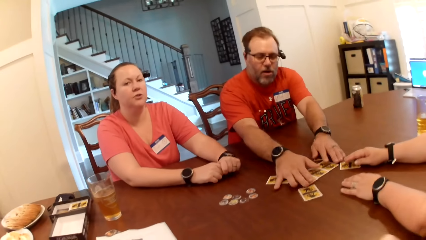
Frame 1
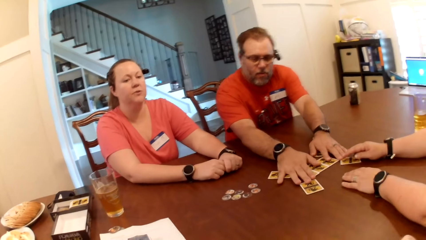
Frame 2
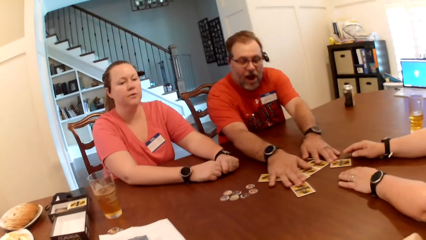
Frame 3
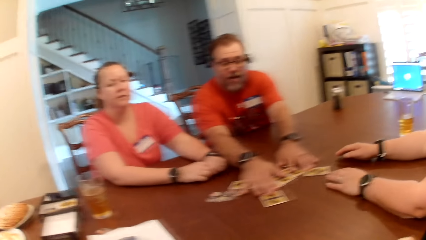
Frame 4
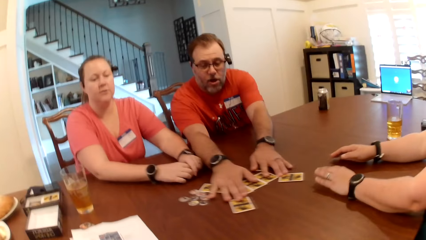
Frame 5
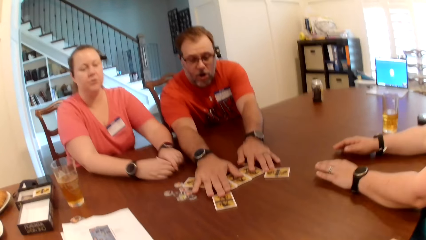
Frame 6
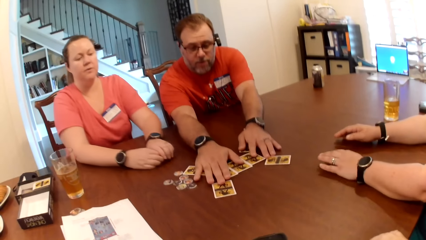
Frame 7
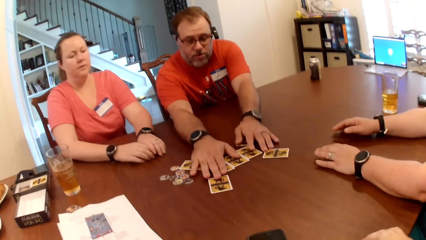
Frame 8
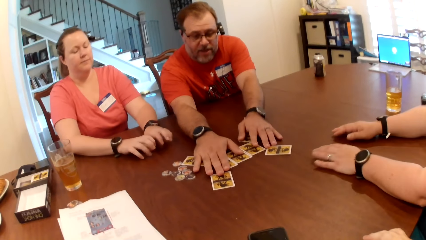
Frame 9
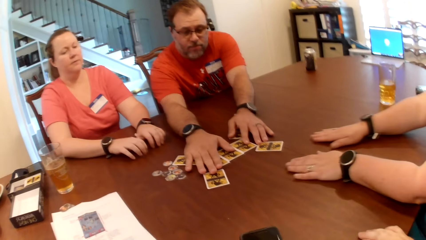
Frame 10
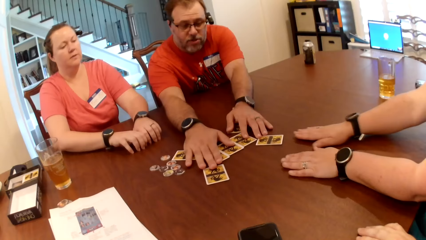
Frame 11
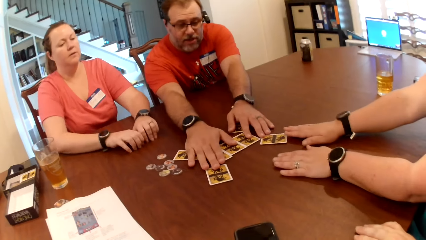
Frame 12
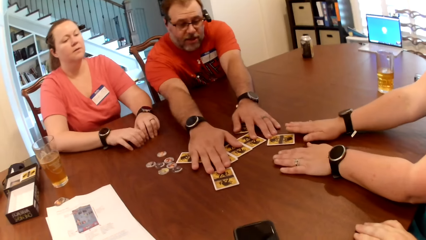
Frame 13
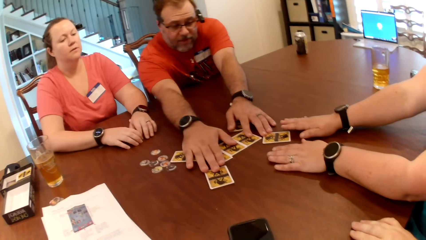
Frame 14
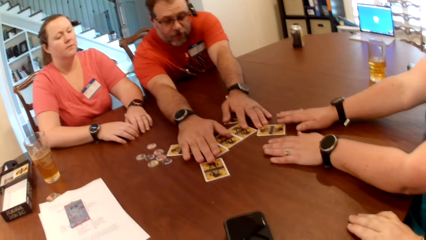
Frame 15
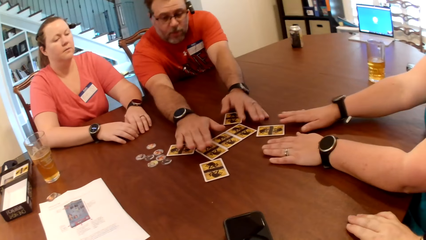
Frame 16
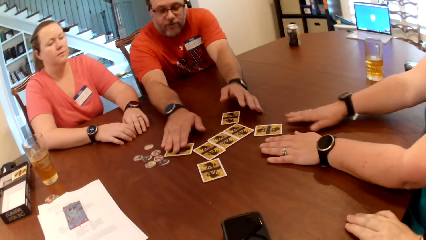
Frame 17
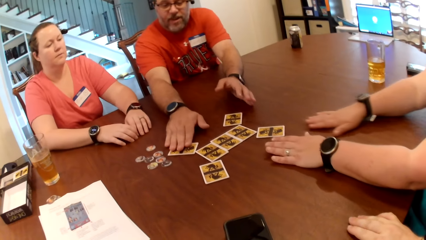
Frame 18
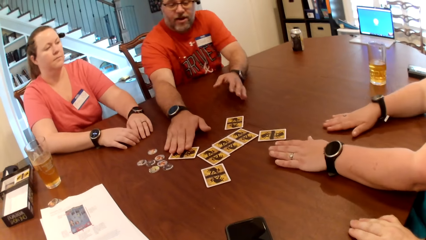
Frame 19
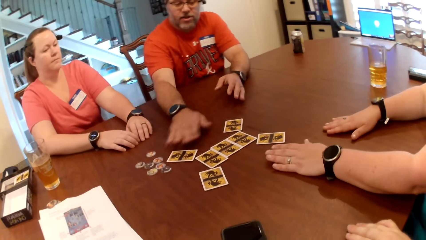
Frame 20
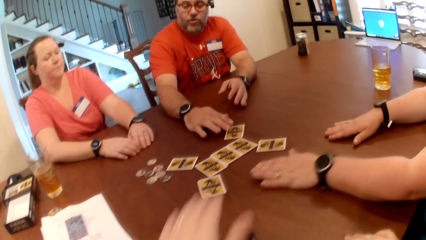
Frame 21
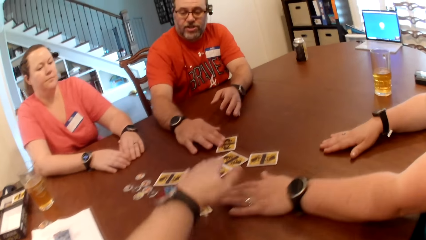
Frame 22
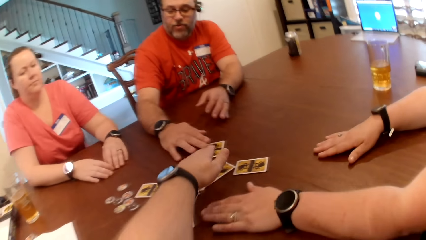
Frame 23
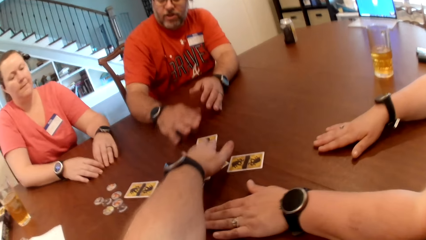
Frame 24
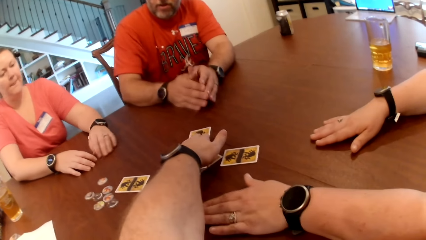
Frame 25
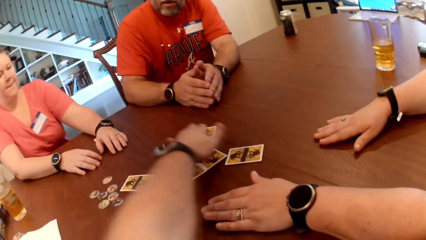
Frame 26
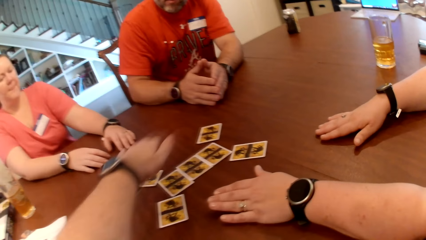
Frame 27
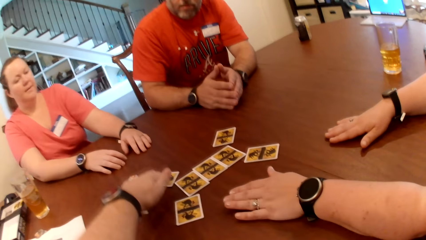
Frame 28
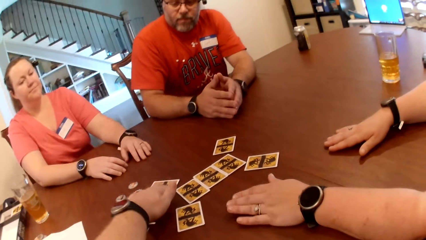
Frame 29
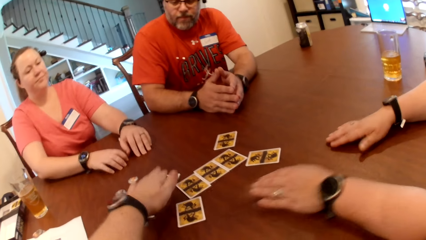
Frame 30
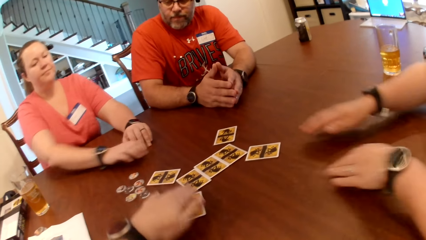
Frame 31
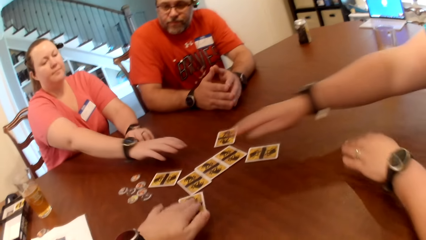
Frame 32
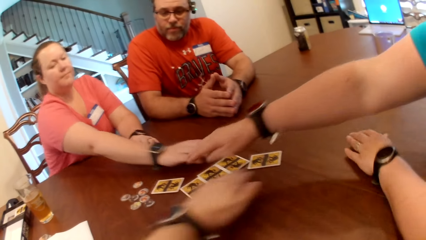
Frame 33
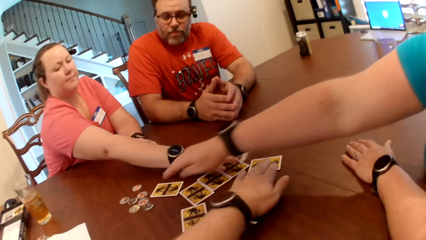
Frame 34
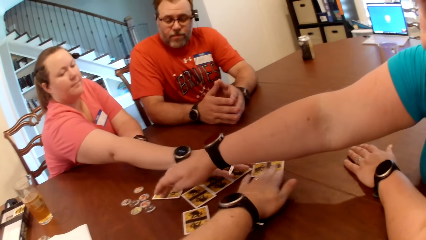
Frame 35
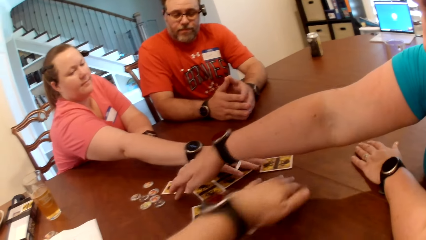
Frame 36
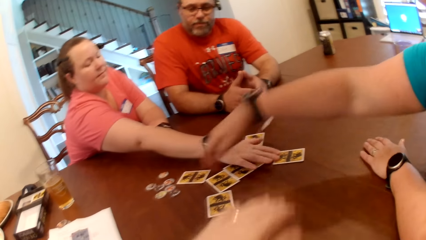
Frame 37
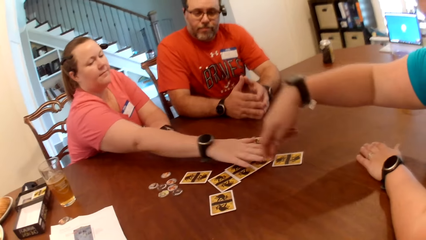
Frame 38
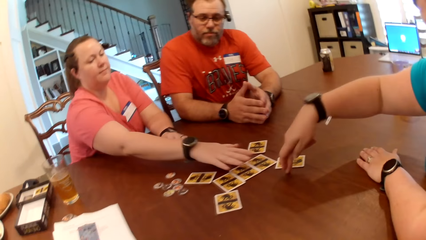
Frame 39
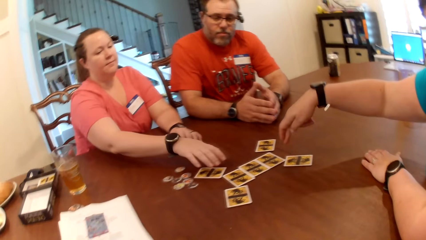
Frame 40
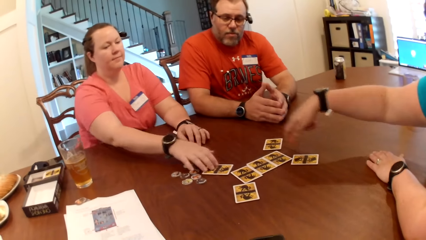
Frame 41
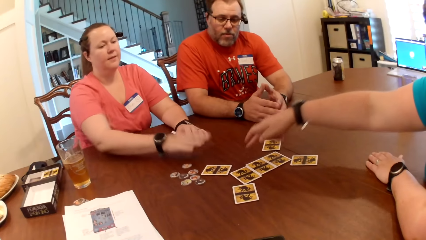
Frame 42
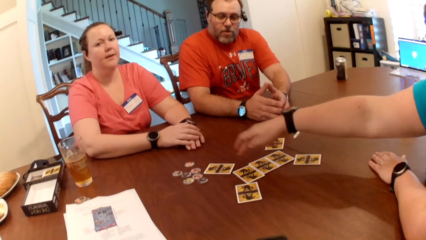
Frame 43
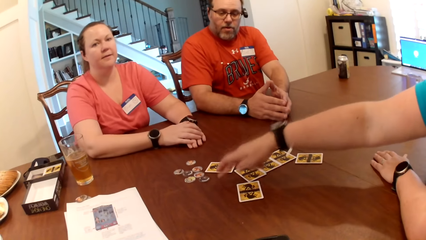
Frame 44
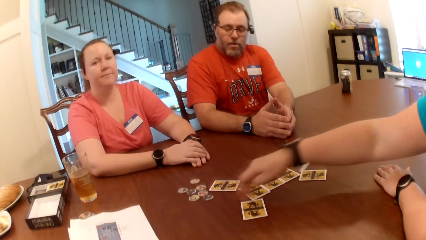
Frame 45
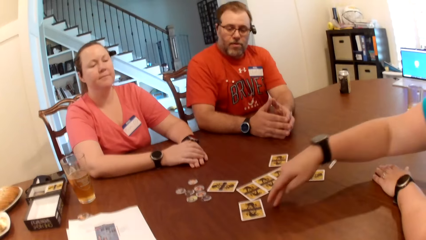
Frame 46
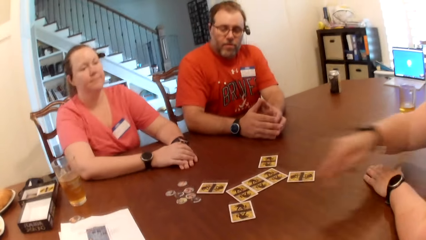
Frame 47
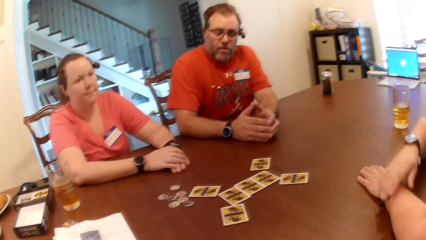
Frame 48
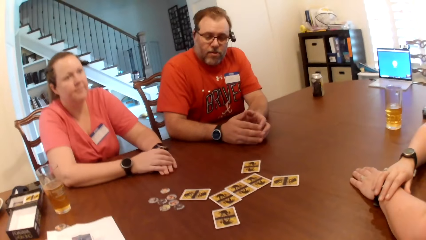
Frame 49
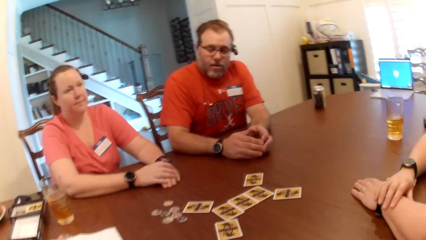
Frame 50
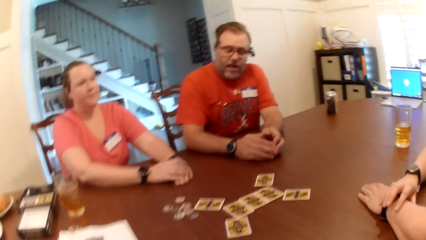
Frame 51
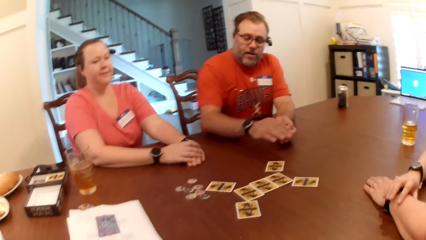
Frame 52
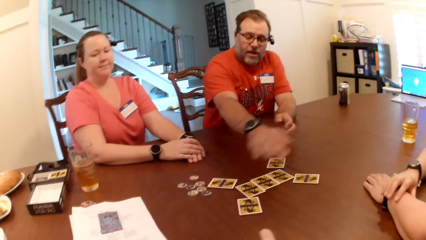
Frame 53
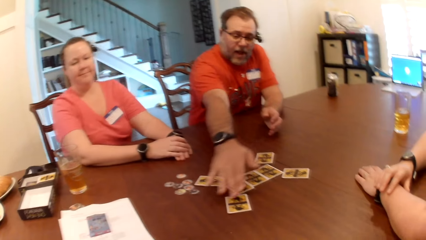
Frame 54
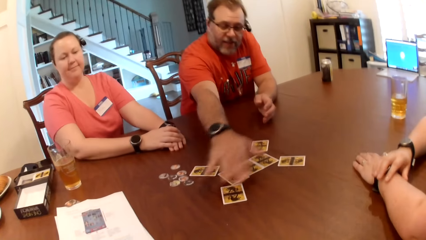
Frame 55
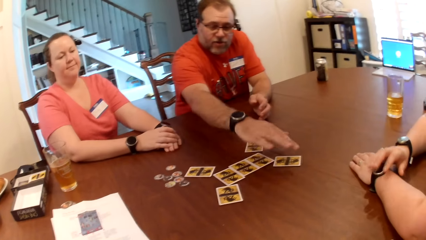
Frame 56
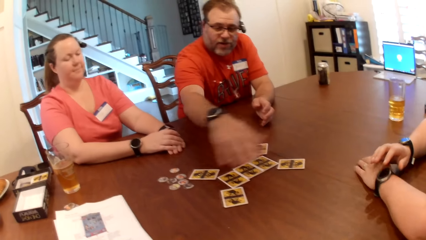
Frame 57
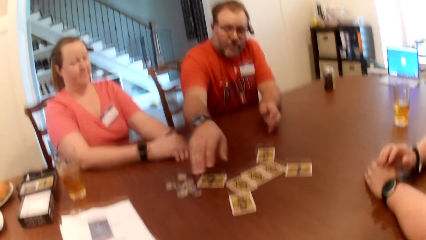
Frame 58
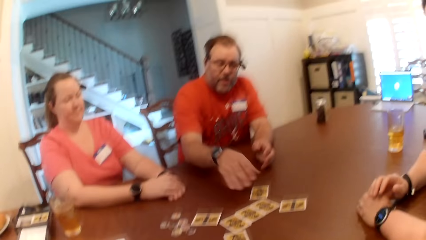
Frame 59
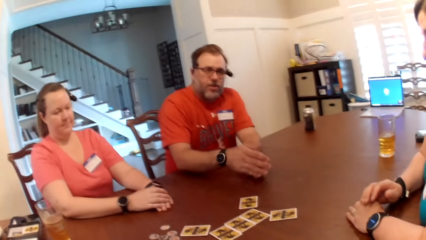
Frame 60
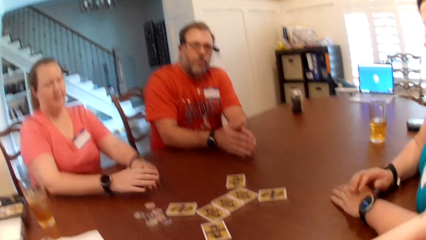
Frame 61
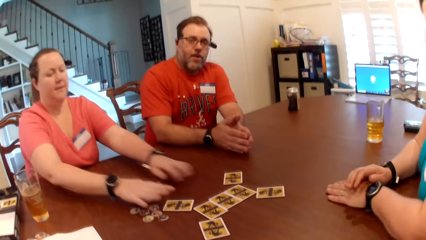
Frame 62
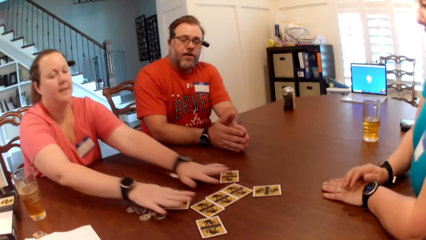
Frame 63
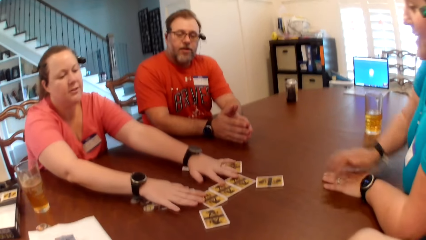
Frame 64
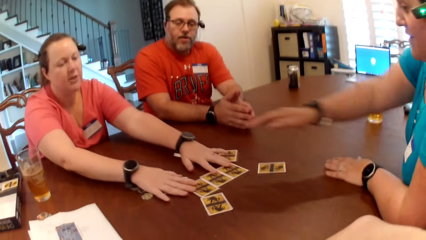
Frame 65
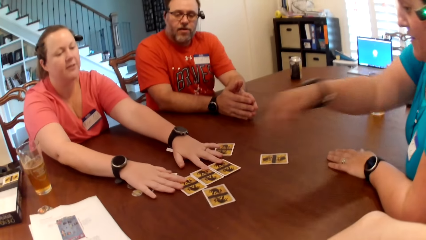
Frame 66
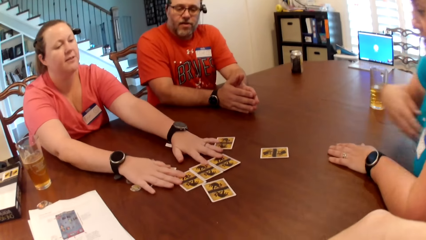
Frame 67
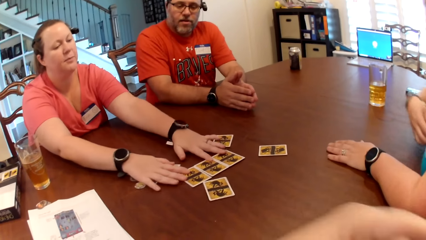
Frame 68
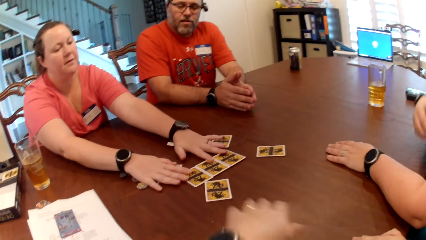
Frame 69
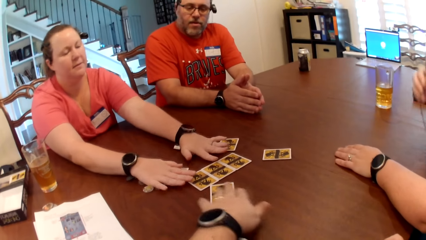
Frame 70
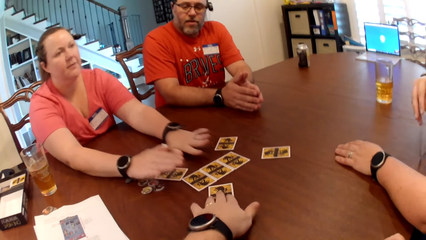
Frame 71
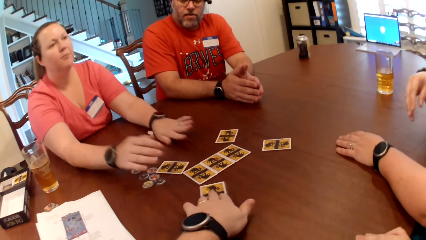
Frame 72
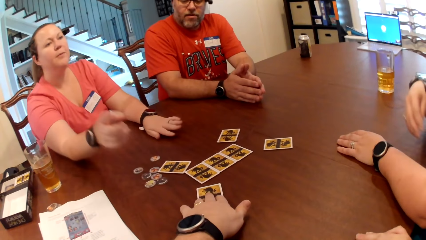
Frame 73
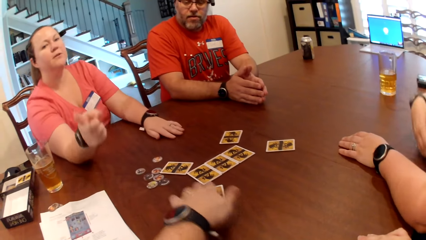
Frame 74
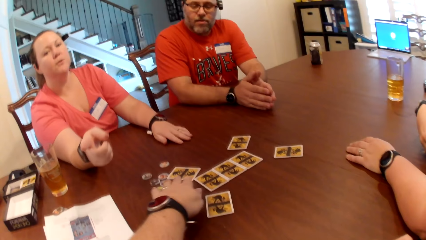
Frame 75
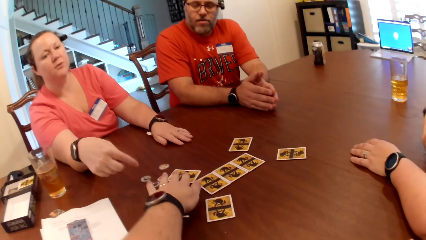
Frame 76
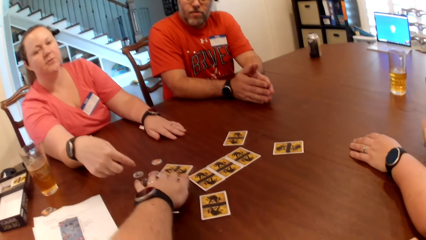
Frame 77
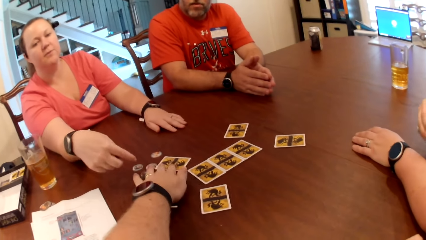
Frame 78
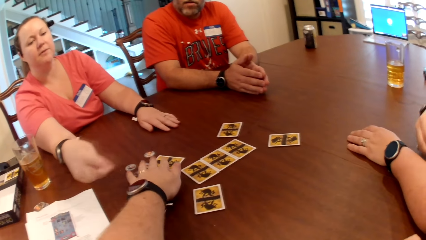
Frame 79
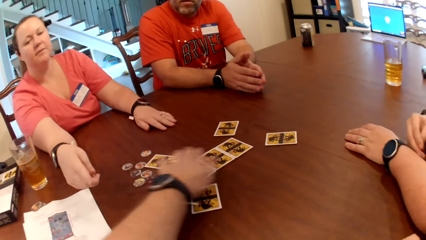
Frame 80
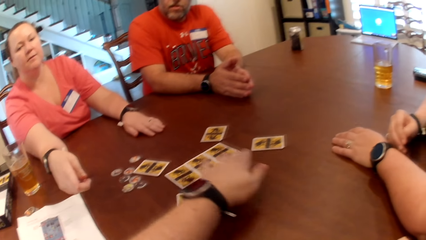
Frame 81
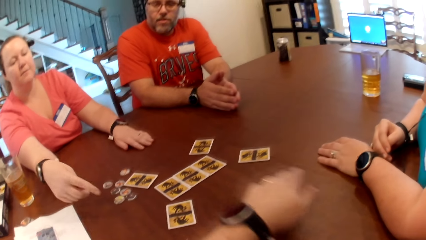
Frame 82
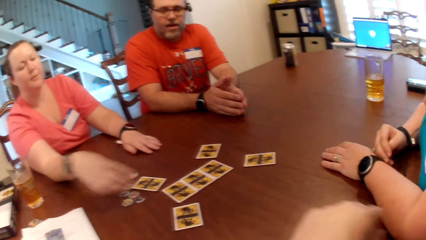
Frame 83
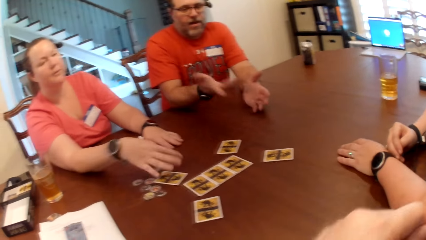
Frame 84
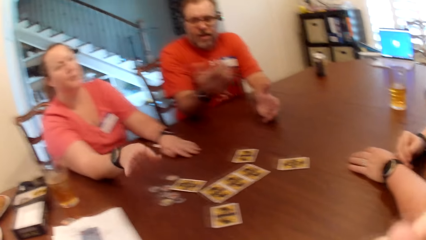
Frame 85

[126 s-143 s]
The man moves the cards on the table with both hands. The camera wearer touches the cards on the table with his left hand. A woman removes her right hand from the table. Another woman touches the card on the table with her right hand. The first woman touches the card on the table with her right hand and places her hand on the table. The man removes his right hand from the table and places his right hand on the table. The first woman removes both hands from the table, places both hands on the table, and adjusts the tokens and cards on the table with both hands. The other woman removes her right hand from the table. The camera wearer moves the cards on the table with his left hand. The other woman places her right hand on the table.
